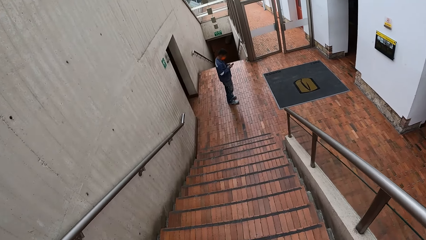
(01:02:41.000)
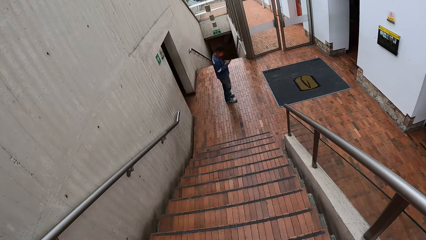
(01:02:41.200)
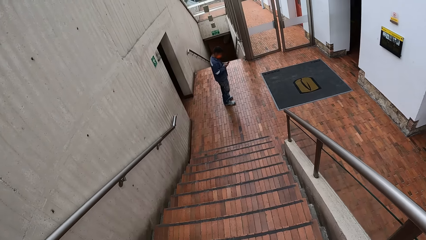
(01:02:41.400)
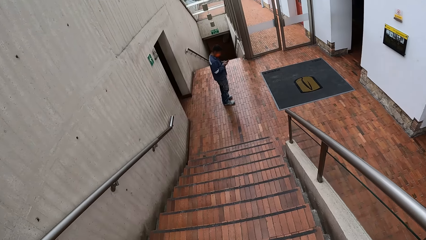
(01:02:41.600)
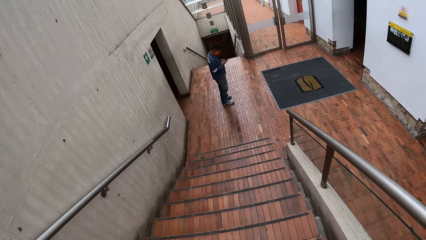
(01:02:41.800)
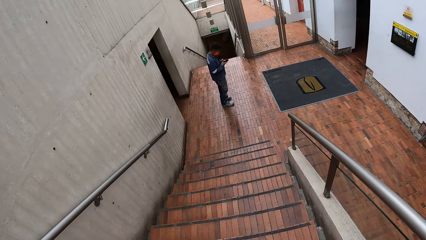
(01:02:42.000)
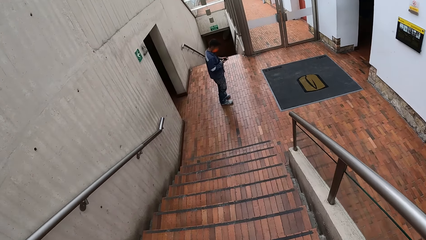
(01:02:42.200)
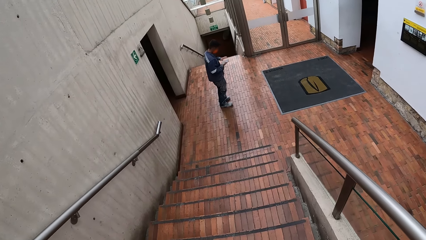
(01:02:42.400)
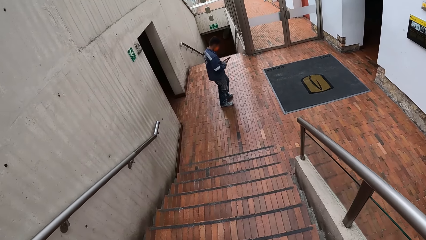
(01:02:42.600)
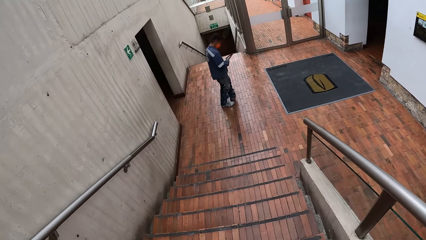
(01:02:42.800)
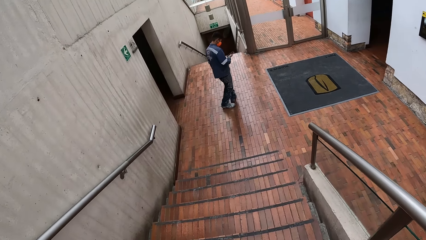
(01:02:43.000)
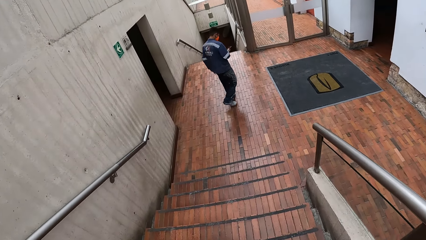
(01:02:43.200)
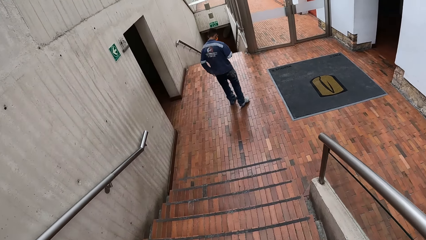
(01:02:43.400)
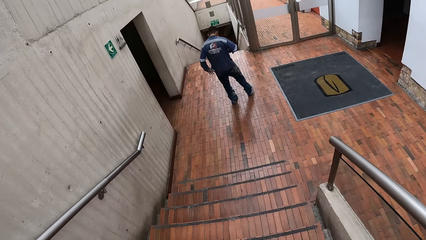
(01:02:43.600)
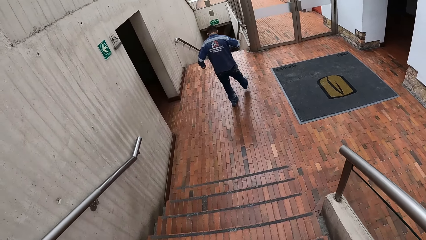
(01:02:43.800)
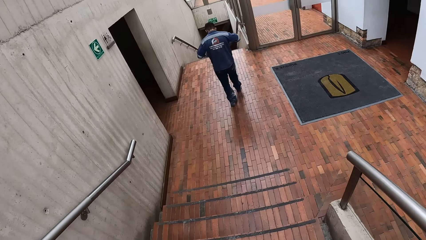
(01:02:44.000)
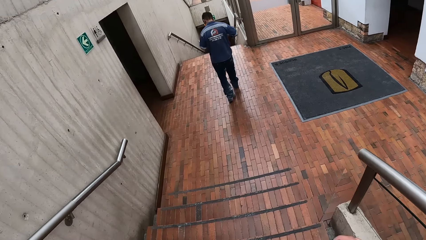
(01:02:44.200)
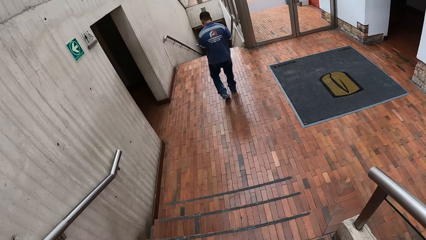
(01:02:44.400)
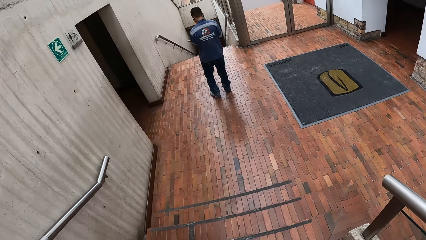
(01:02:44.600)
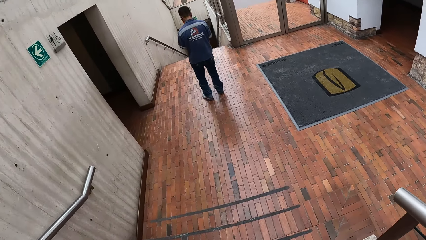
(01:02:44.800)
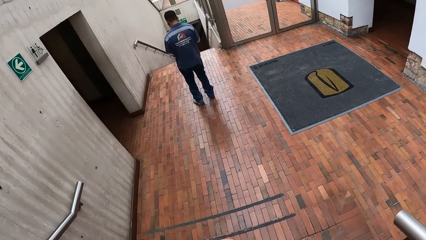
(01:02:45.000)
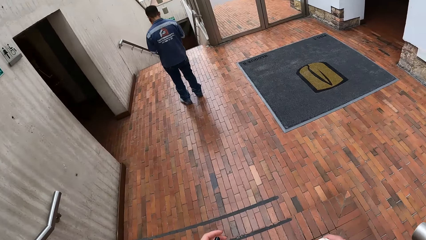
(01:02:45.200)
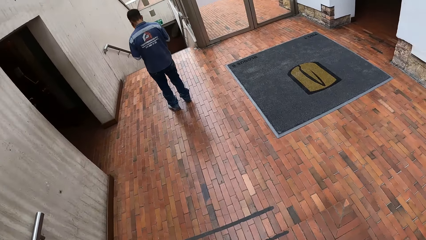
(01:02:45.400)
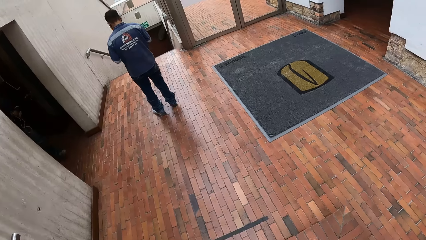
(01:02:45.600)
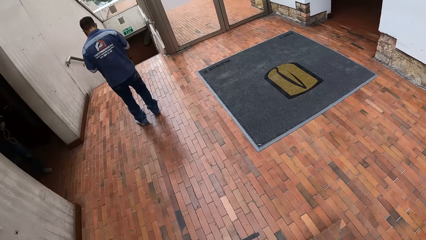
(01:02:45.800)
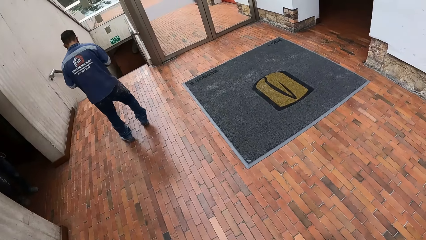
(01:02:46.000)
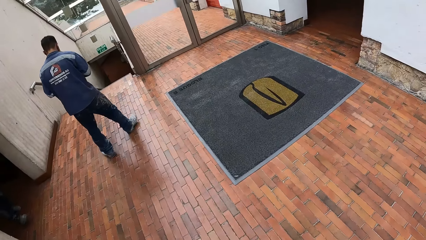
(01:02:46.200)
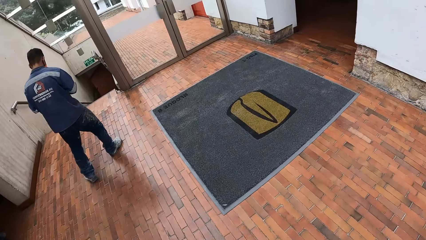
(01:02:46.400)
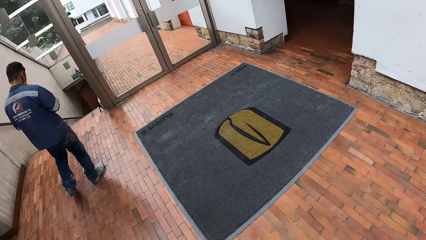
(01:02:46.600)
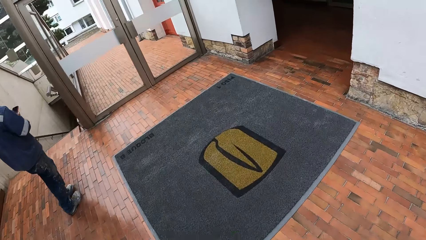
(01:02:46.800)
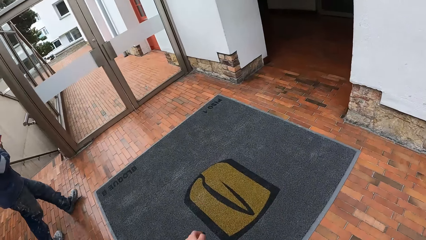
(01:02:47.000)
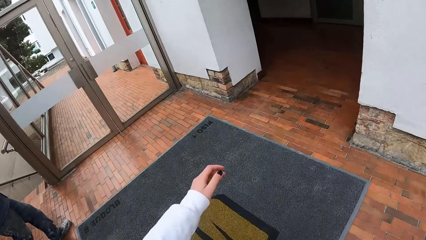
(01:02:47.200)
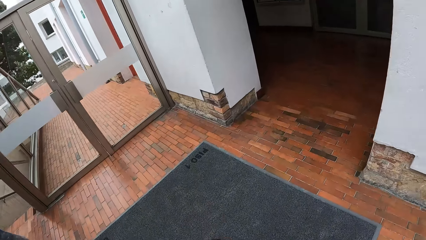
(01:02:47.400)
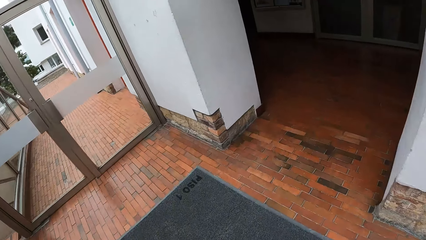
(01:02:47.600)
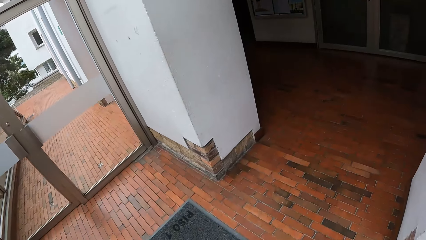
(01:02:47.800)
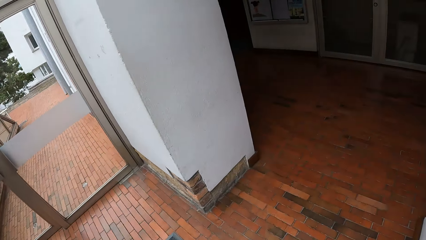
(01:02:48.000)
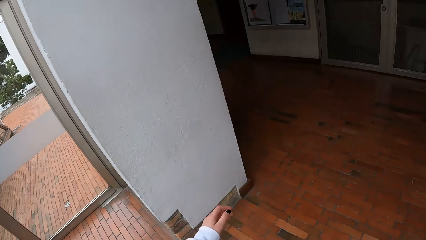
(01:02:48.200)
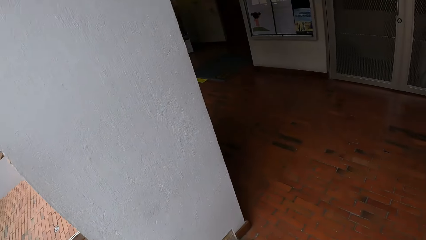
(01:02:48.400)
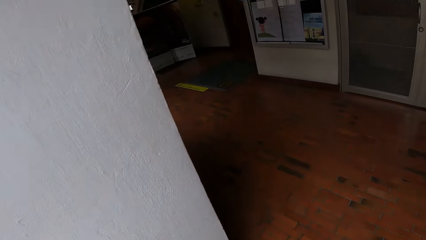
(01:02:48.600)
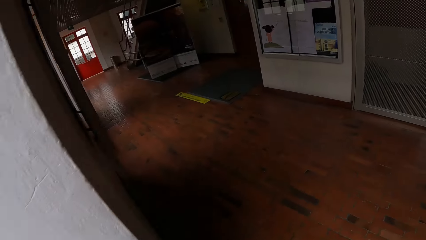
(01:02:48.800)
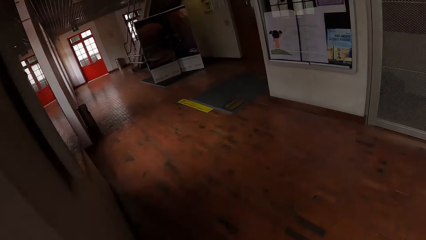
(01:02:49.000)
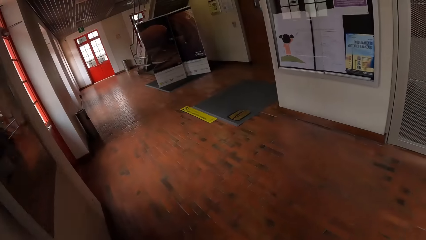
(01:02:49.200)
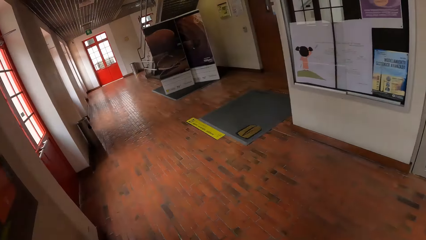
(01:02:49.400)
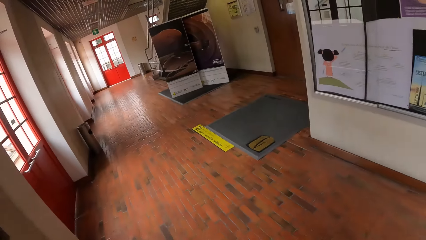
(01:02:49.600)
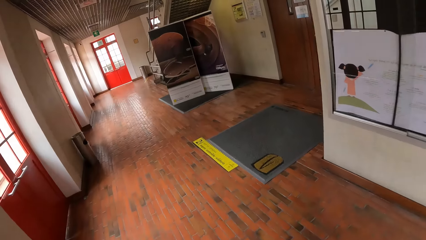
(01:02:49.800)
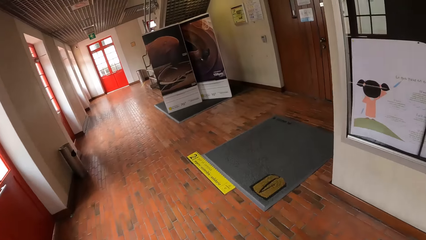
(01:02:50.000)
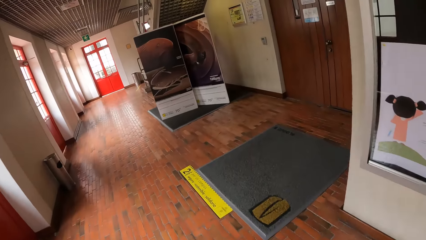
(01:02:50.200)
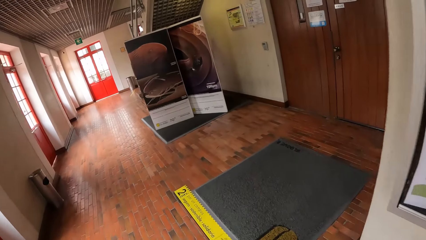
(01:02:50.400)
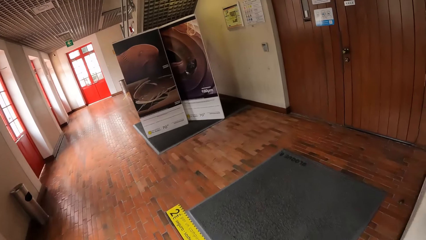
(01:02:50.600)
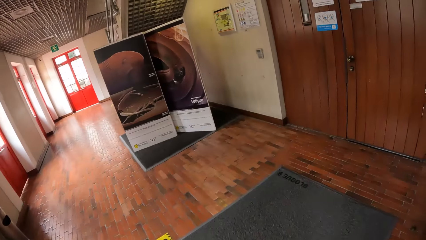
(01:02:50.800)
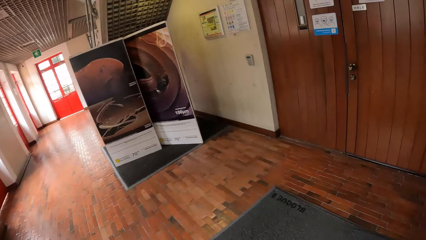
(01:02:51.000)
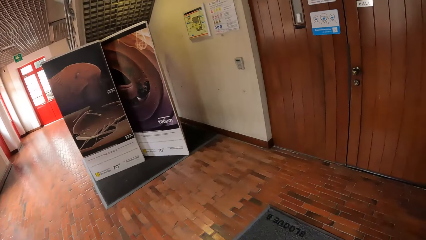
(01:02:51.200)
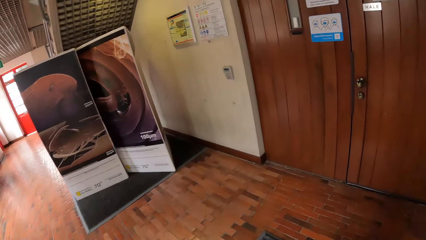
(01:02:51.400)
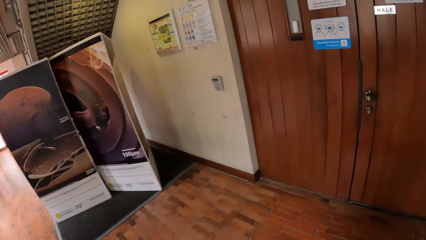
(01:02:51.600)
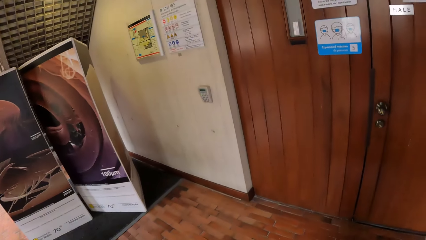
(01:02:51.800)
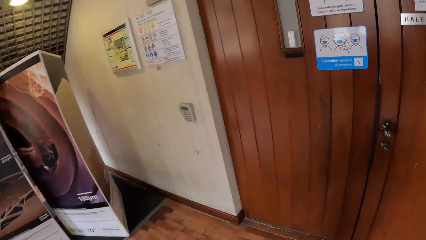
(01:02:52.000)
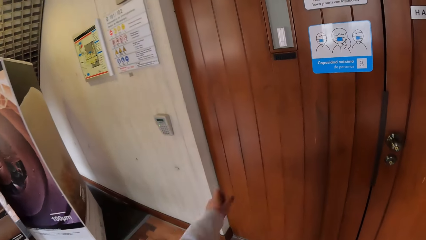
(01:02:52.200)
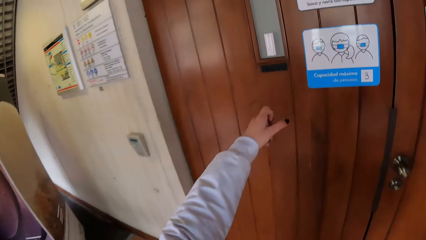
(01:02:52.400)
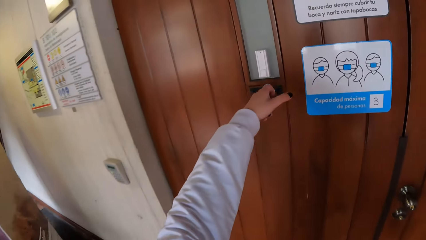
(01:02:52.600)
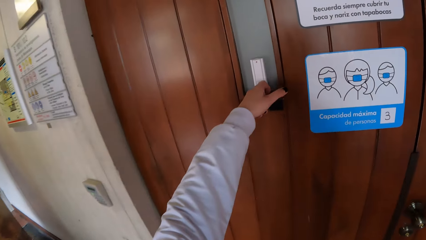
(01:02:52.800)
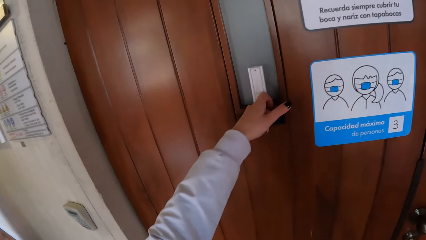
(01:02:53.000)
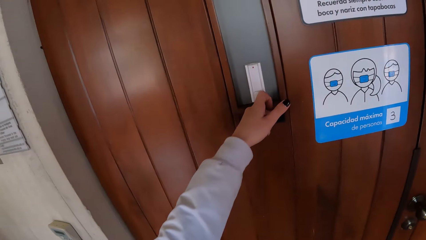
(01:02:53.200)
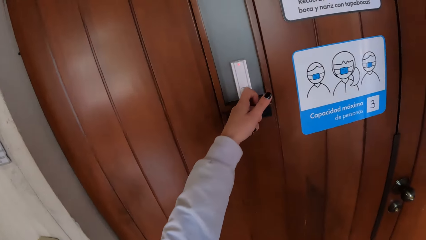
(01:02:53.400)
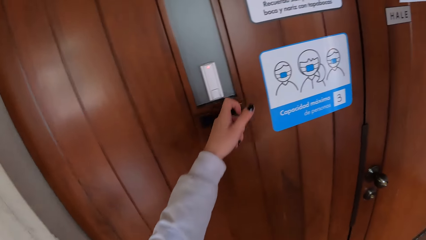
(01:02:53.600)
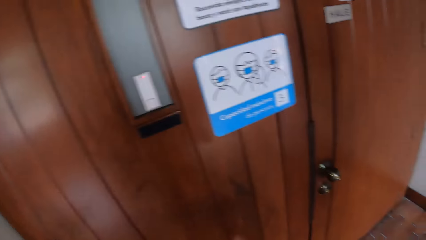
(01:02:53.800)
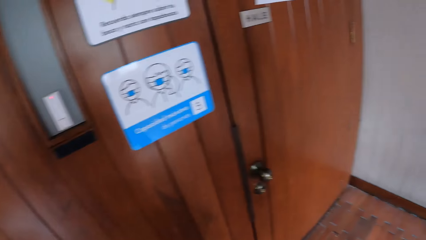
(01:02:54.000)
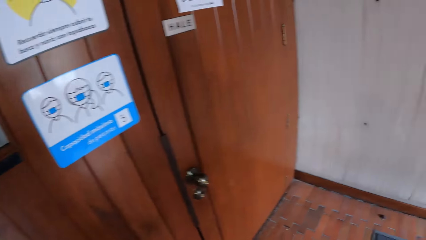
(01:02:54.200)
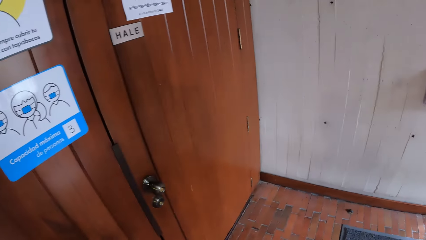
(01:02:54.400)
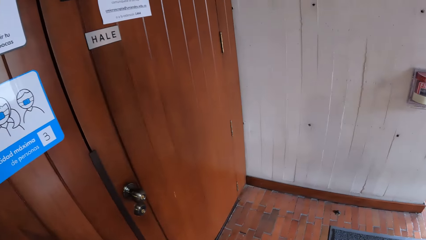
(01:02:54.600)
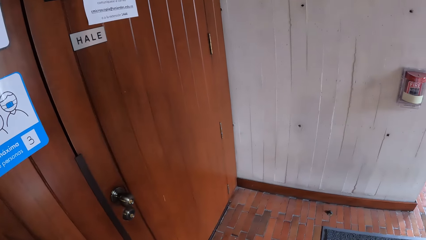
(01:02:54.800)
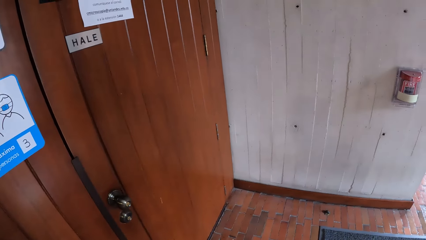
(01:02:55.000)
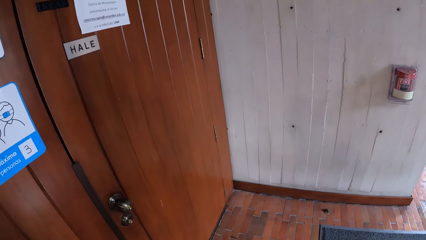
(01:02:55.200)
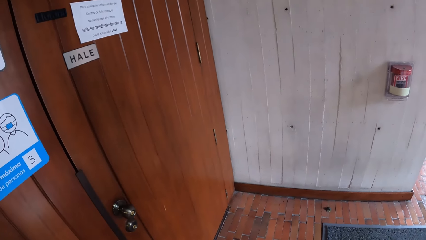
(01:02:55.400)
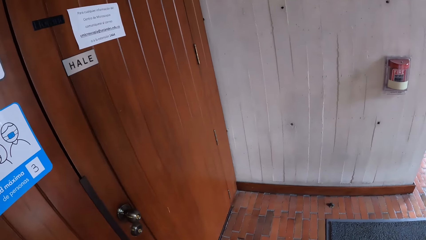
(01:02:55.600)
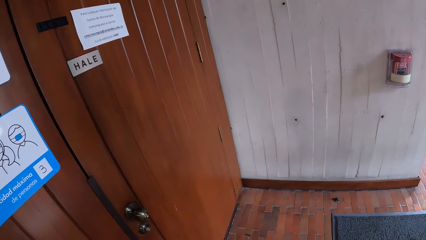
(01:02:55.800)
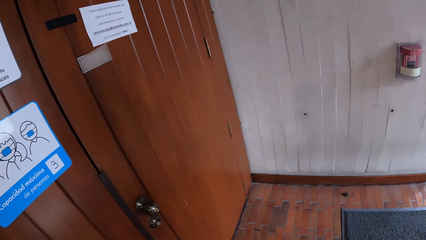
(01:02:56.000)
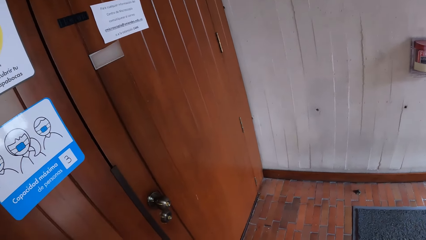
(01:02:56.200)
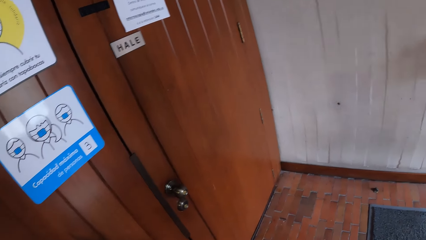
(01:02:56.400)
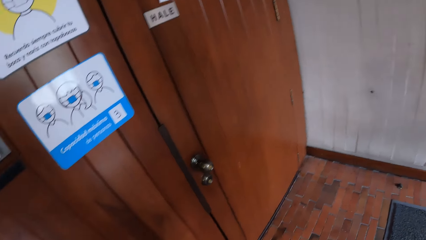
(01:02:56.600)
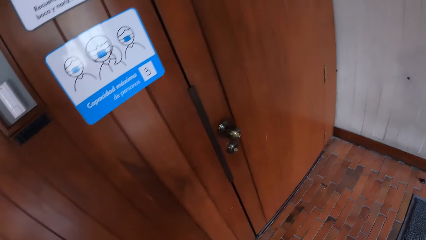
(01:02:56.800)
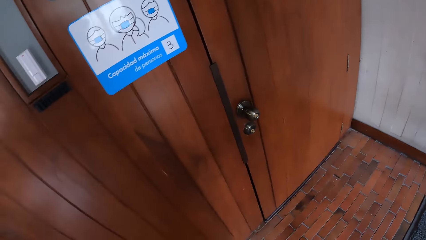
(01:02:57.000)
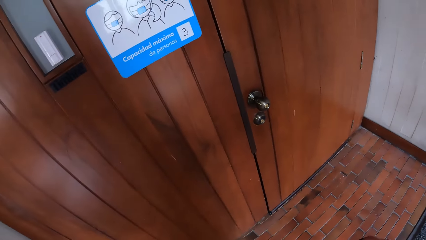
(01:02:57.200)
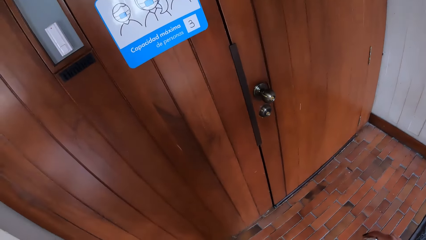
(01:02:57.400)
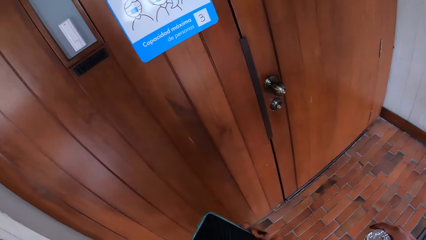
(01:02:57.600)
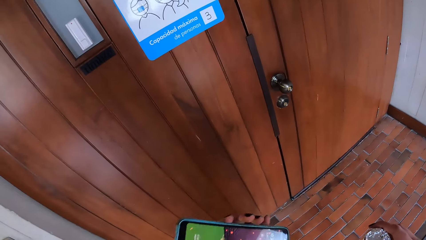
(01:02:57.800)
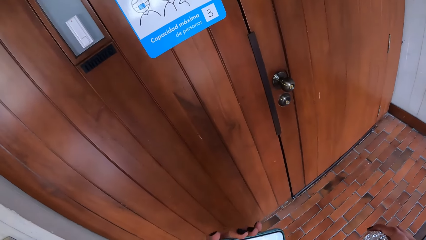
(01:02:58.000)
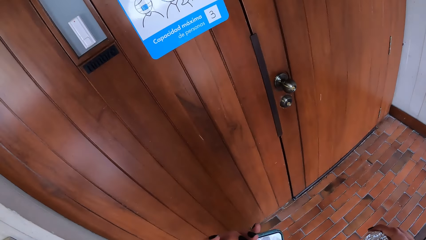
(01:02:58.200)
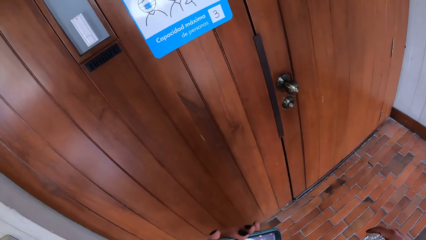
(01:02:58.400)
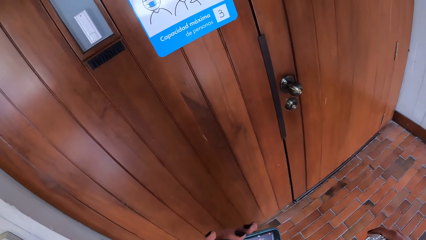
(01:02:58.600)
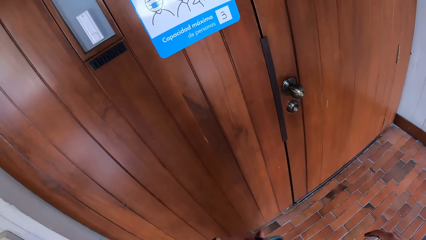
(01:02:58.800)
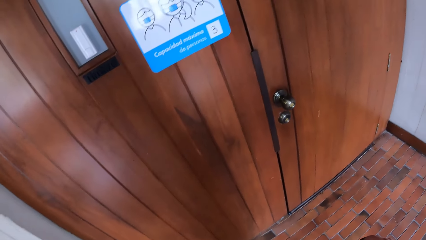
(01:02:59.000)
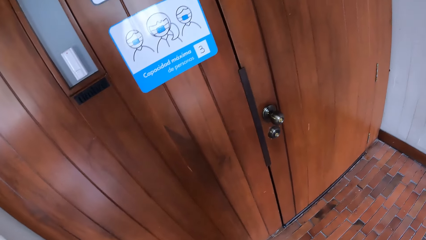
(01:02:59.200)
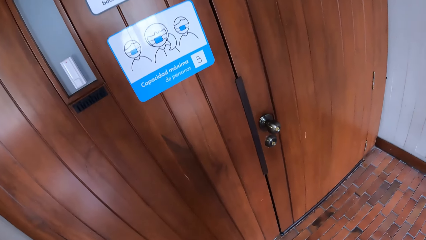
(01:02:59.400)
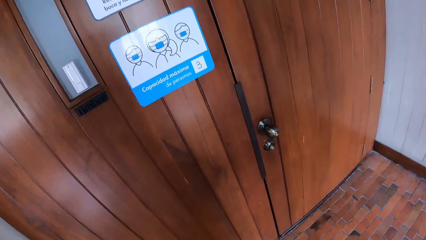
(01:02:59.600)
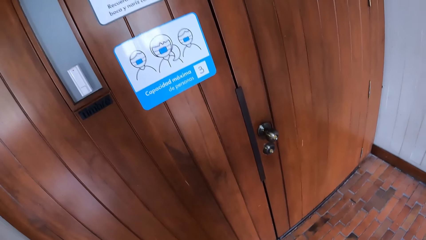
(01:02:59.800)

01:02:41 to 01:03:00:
The man holds the phone with his right hand. The camera wearer walks past the man. She walks in the building. She walks towards a door. She presses a button on the door with her left hand. She knocks the door. She raises the phone with her left hand. She looks around. She operates the phone with her left hand.
